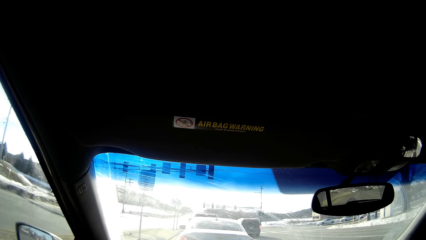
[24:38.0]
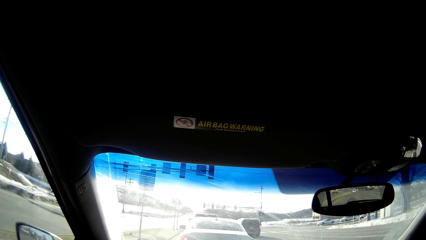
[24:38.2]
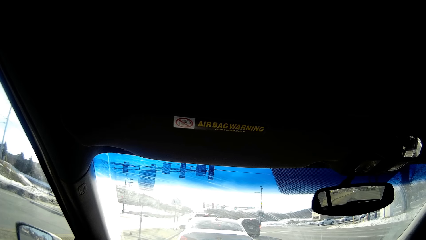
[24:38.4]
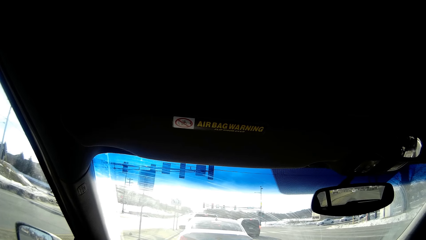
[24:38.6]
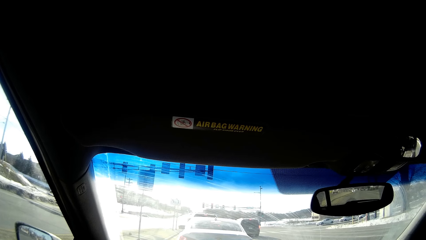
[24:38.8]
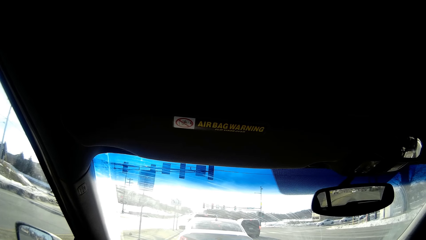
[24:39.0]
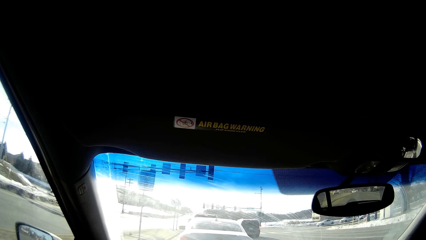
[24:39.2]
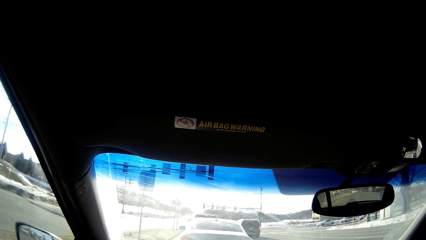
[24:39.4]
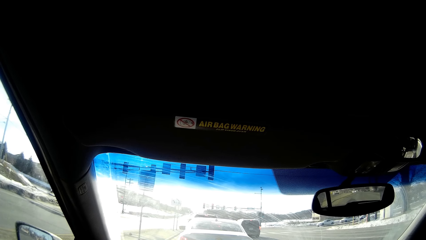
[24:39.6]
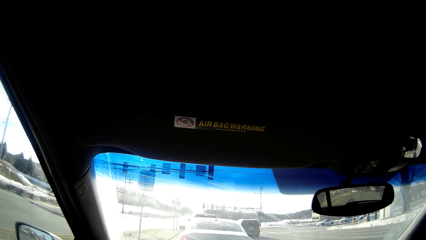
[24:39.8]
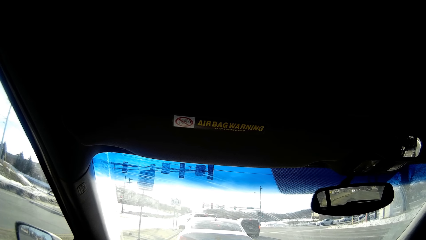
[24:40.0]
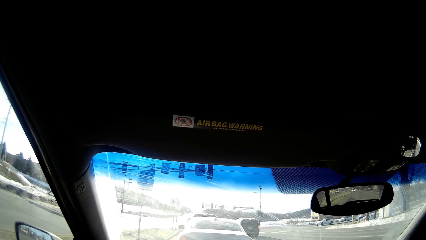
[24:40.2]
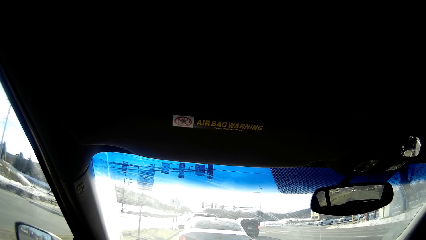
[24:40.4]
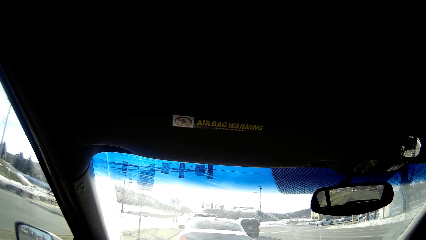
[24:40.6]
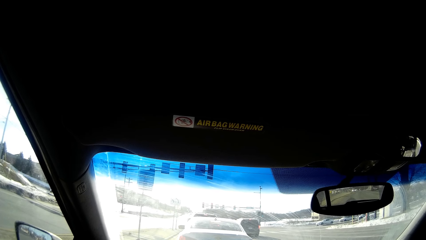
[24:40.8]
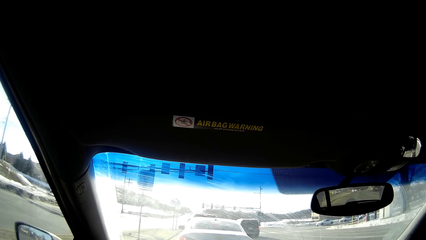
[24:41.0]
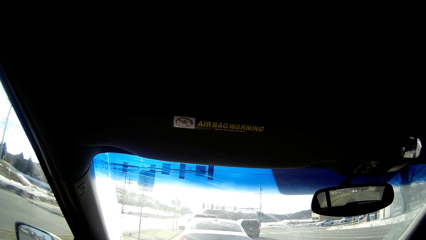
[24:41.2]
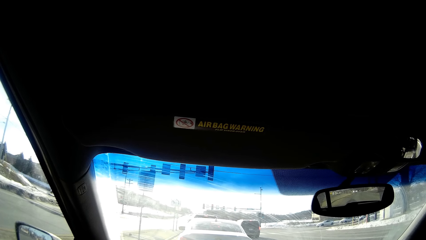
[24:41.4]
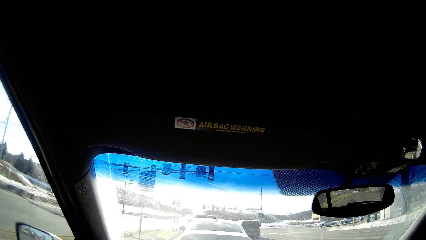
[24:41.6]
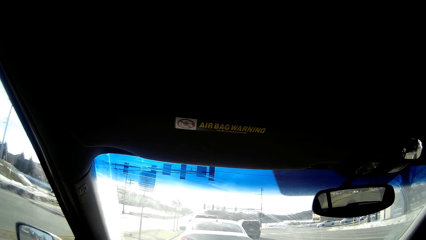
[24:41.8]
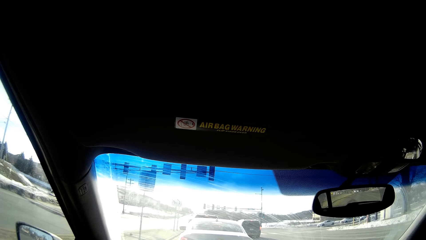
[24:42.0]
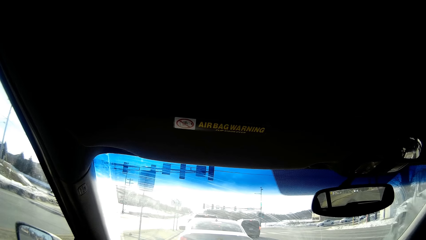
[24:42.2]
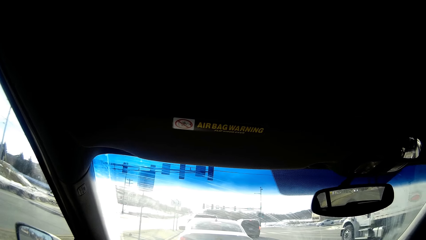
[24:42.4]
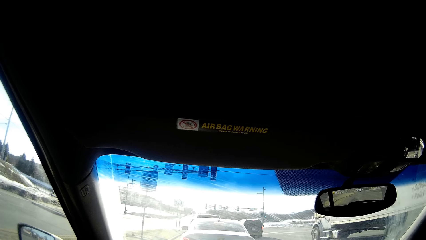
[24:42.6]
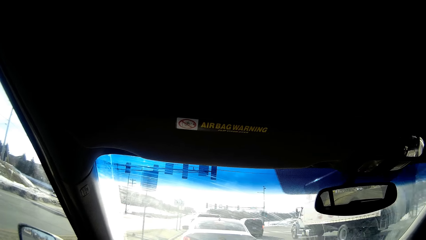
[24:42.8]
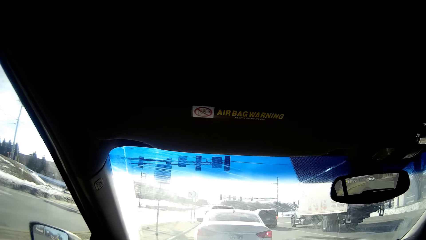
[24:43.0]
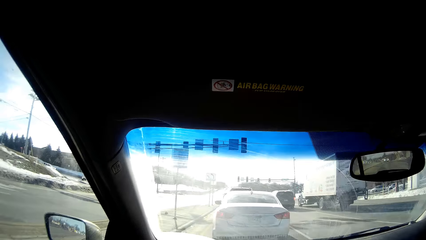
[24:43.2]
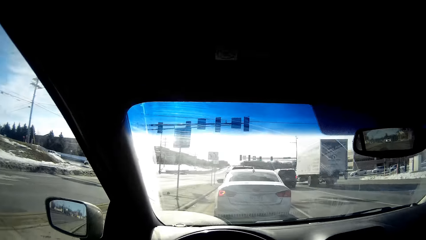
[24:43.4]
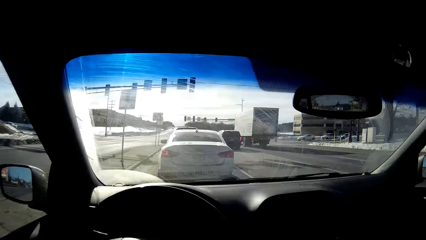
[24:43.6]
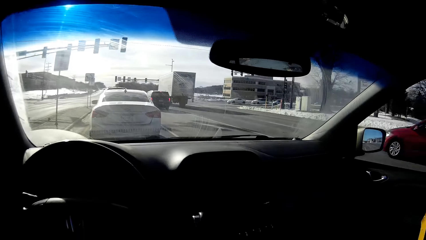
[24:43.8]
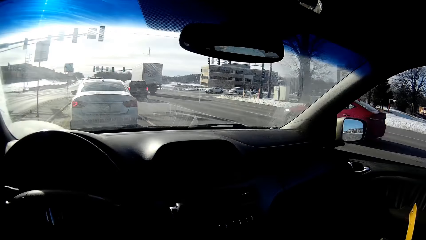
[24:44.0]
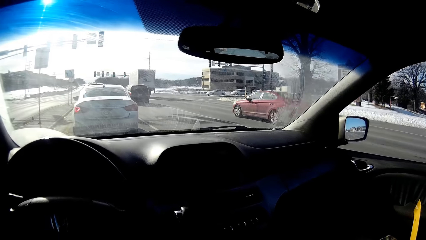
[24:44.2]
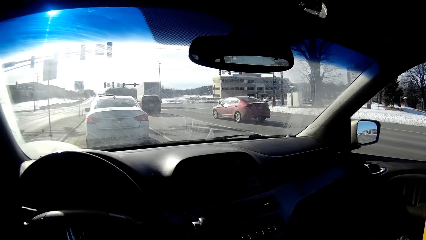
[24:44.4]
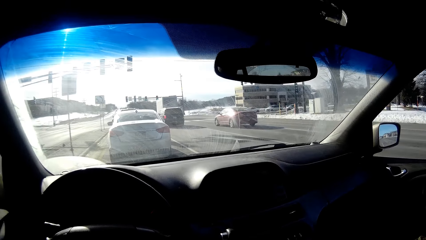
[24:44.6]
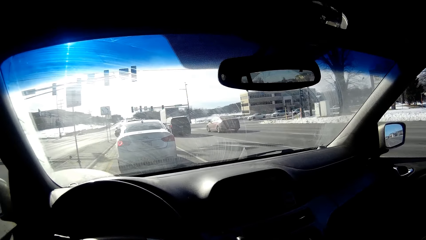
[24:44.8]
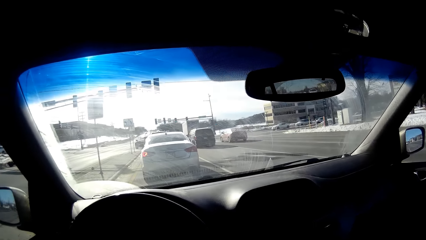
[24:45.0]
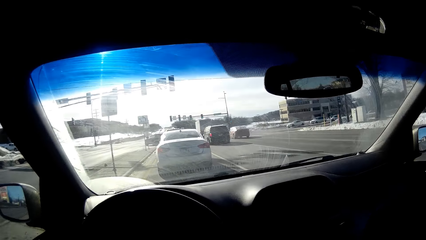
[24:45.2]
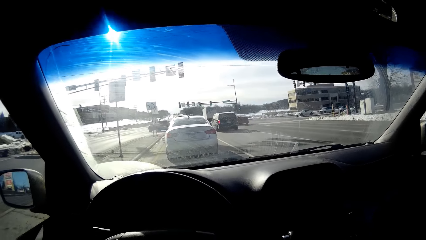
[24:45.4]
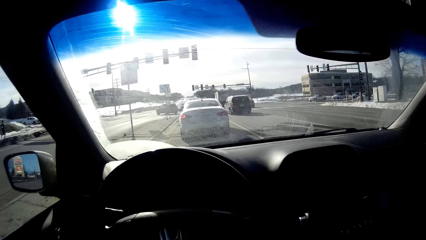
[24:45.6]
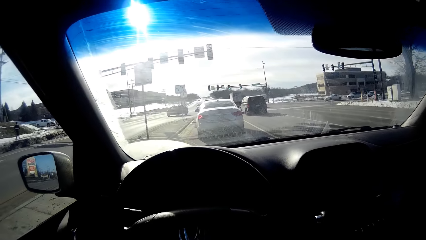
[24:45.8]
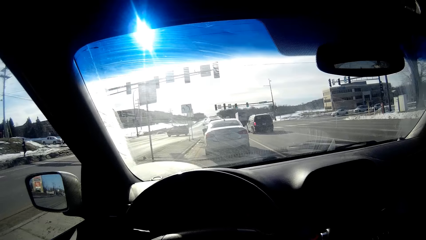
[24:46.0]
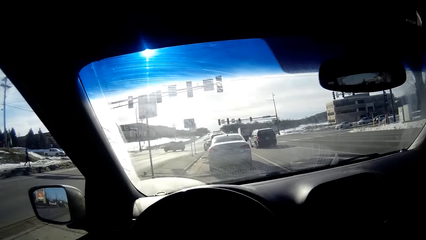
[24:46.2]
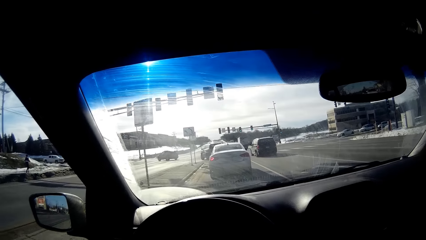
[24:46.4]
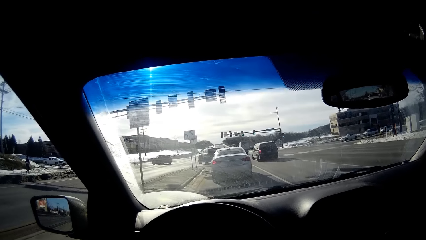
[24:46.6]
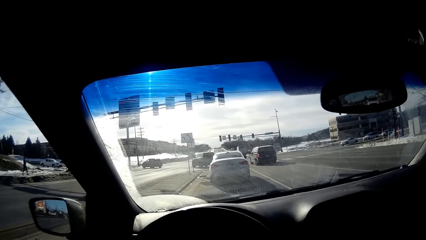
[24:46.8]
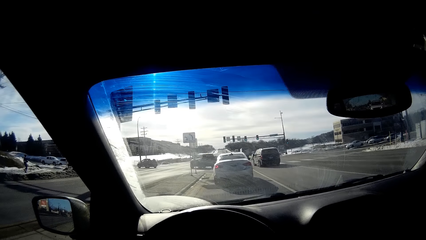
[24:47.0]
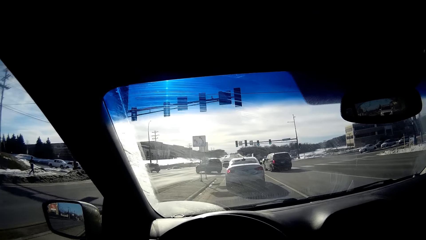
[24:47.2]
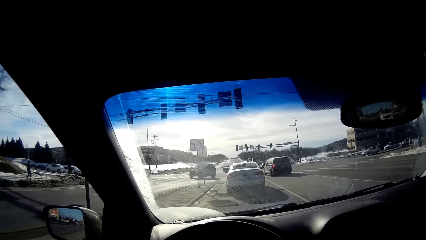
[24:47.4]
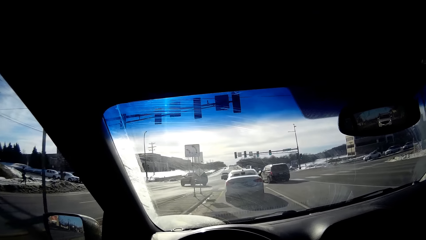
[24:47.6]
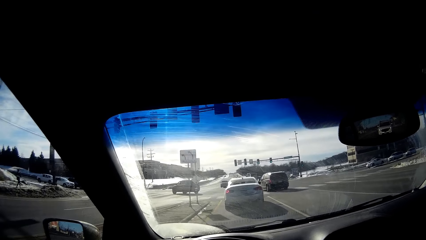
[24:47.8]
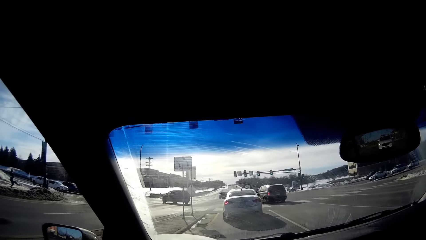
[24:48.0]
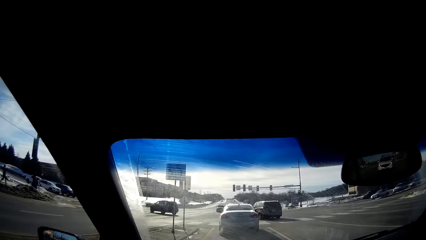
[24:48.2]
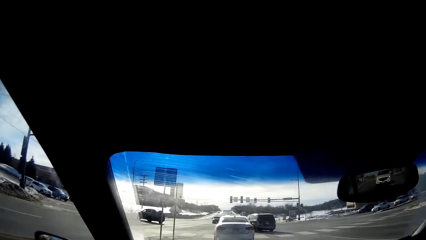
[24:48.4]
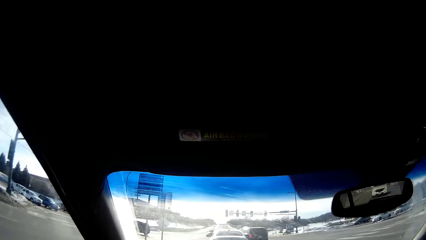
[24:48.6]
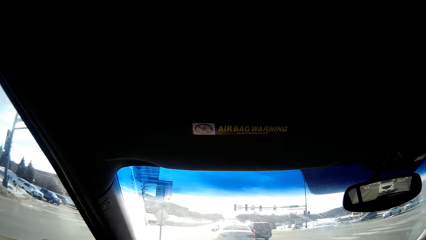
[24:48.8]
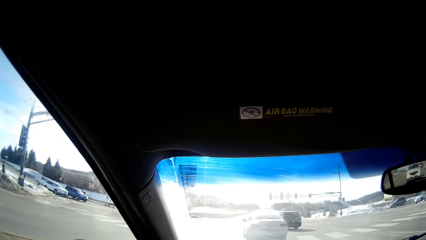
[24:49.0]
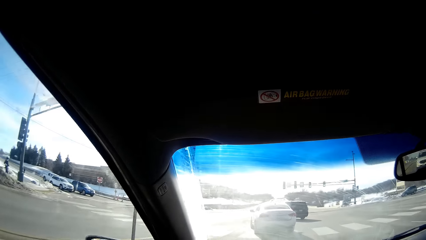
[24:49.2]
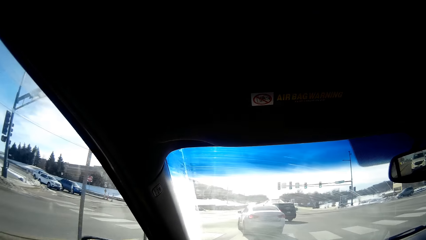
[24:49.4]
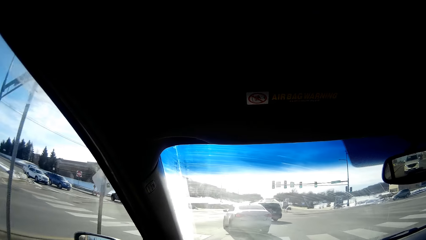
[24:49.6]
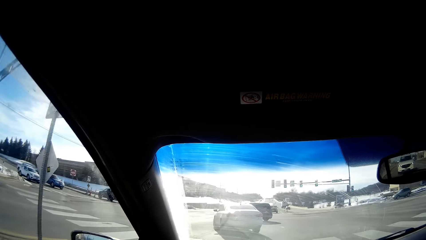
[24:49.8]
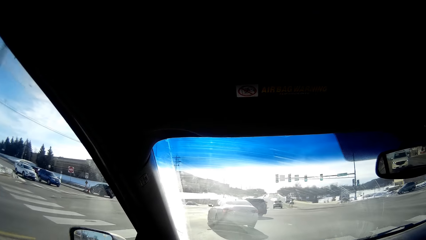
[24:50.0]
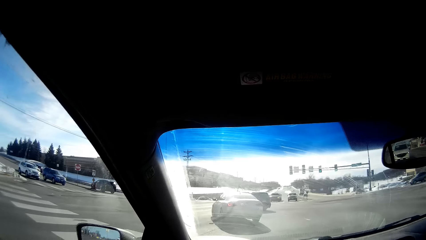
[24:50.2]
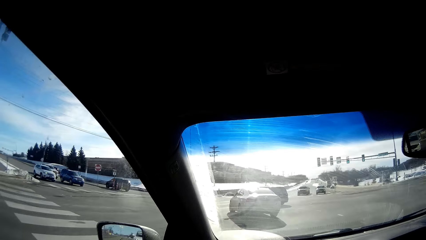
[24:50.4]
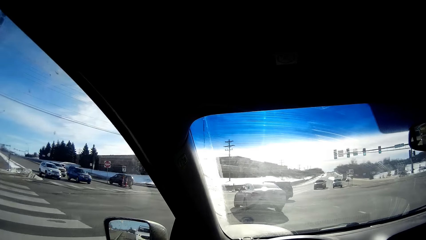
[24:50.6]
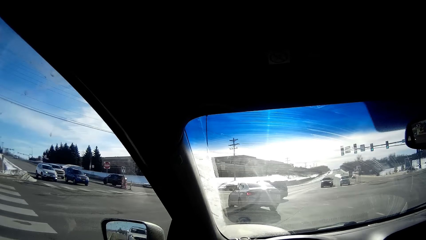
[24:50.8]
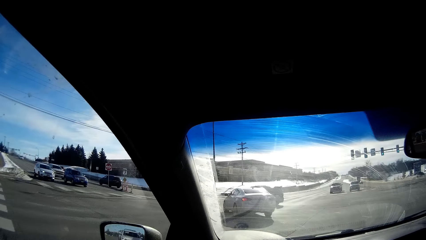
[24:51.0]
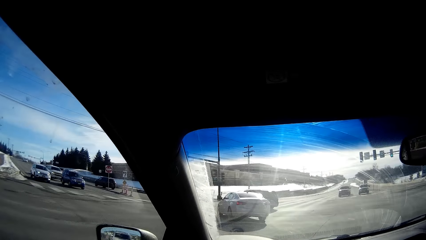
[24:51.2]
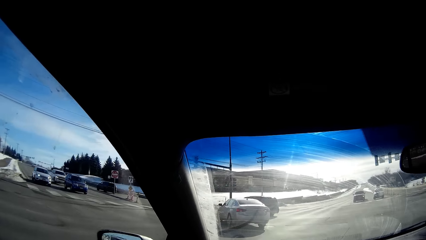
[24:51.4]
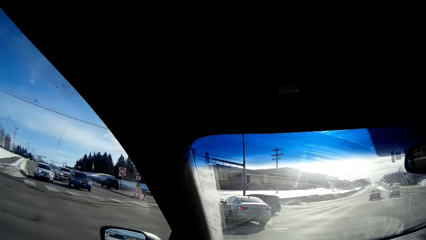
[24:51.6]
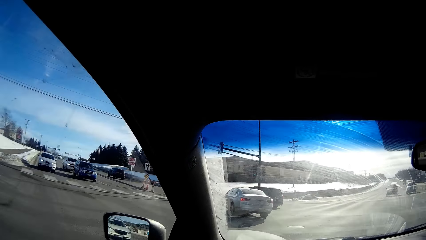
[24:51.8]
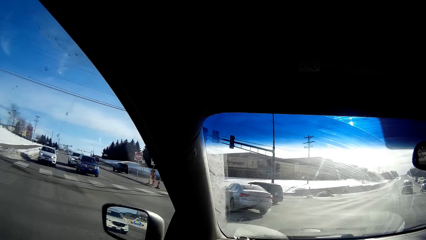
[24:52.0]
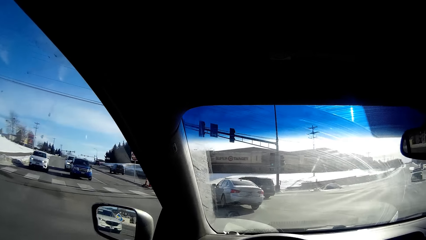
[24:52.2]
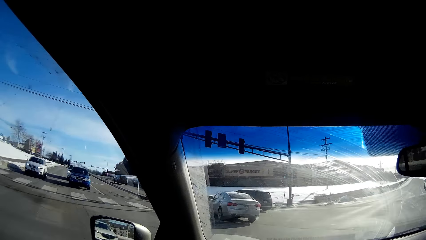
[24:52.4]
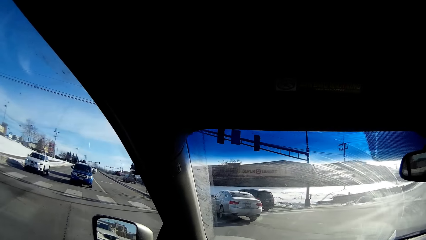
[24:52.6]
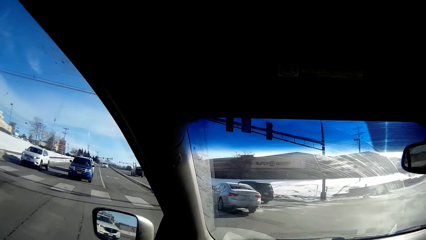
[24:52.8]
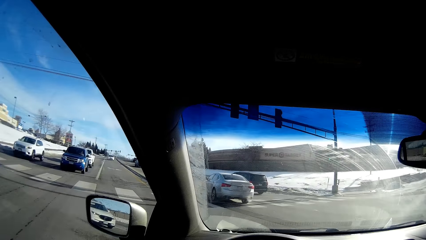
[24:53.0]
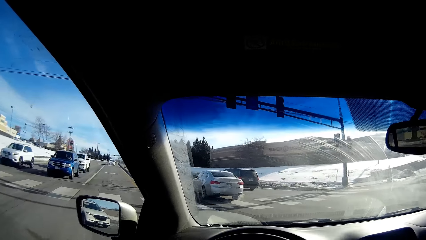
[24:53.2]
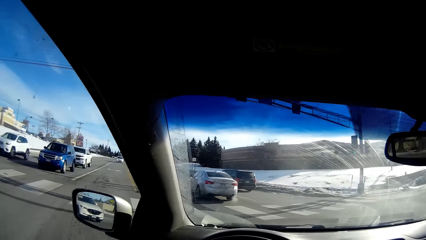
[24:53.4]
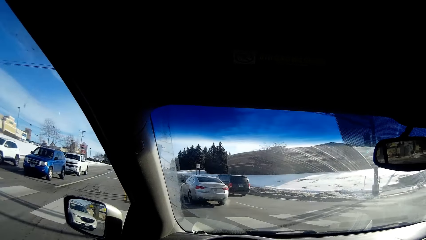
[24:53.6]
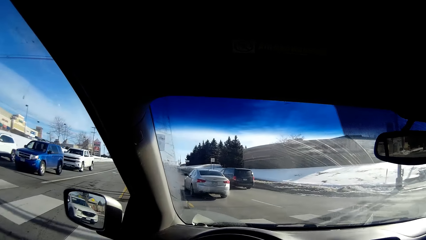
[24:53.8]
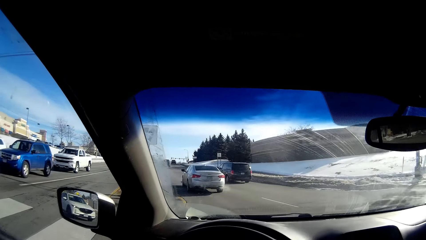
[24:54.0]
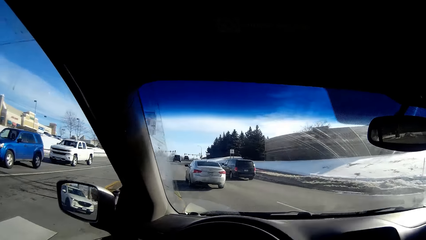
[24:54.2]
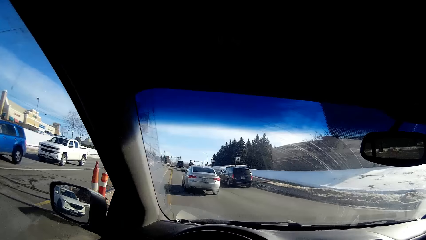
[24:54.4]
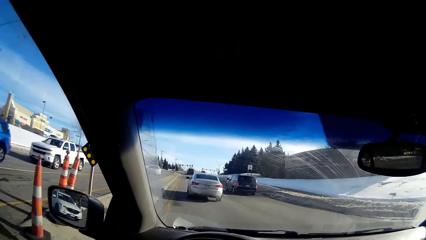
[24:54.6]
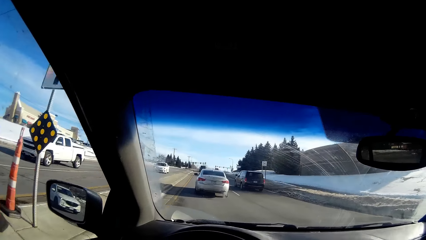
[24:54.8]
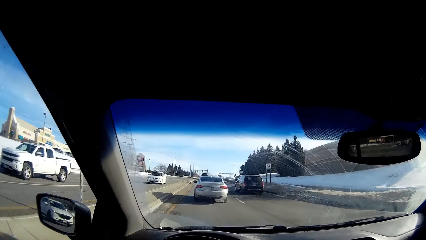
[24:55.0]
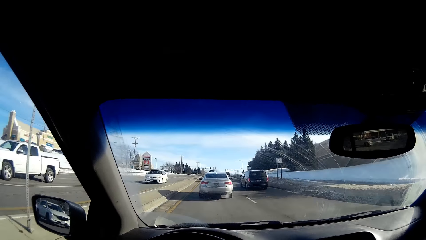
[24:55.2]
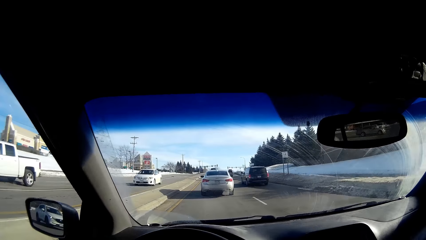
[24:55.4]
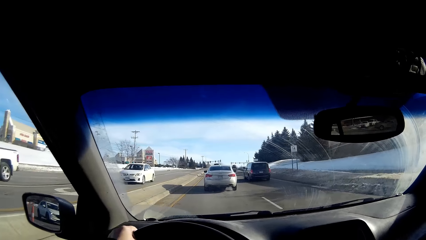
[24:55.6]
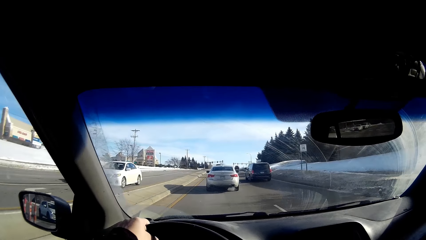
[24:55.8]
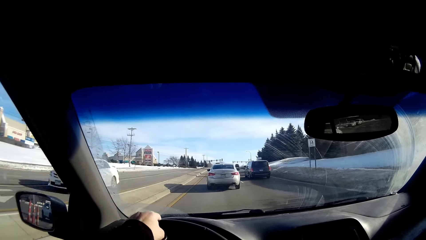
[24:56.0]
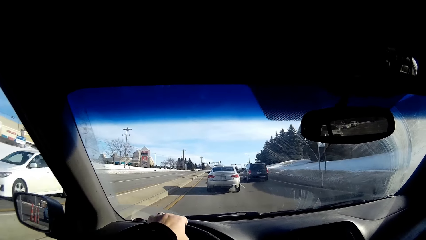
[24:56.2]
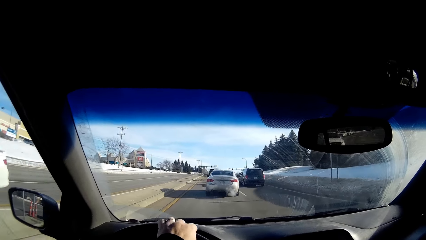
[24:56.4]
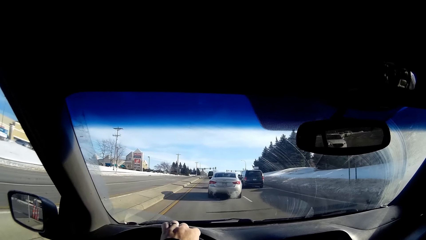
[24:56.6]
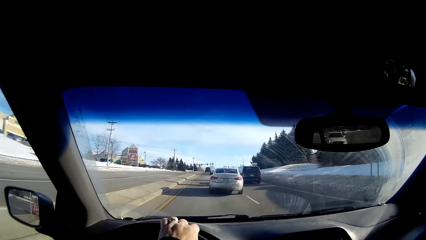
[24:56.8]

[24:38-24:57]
The camera wearer is looking around. They observe the road. They drive the car forward on the road. They drive the car past the corner. They drive the car forward on the road.
